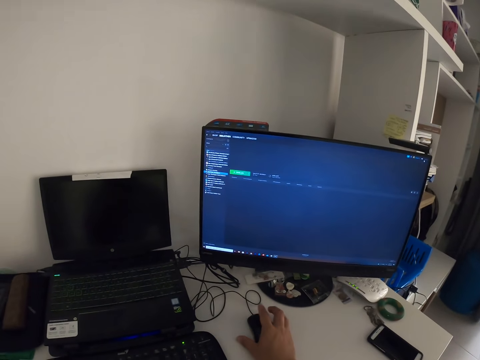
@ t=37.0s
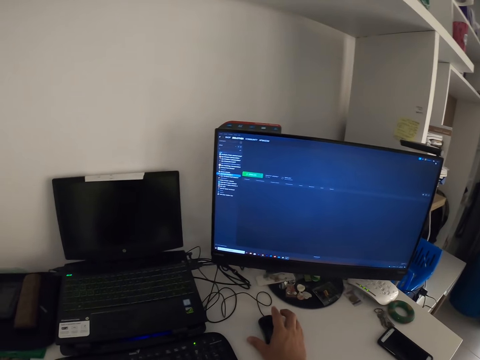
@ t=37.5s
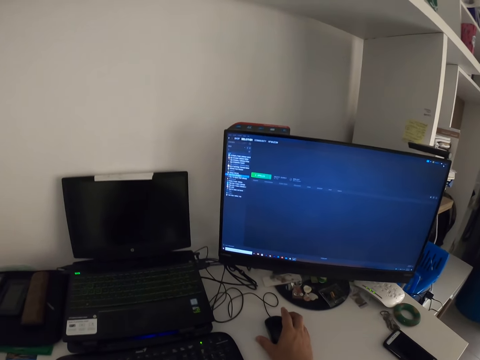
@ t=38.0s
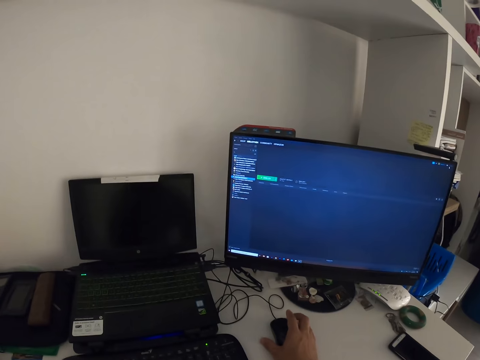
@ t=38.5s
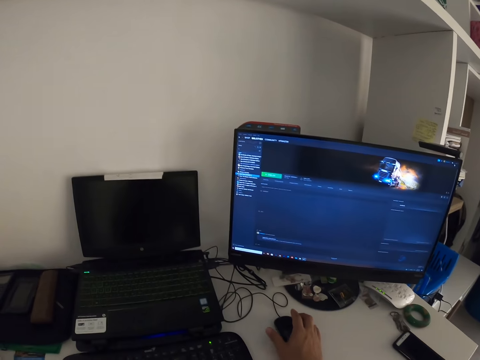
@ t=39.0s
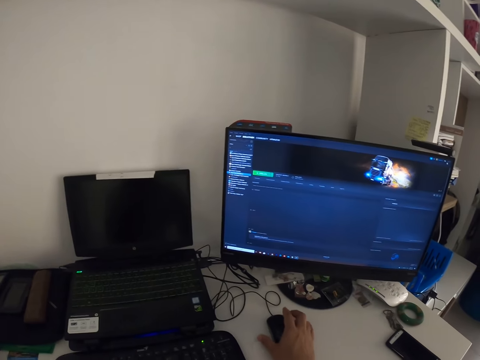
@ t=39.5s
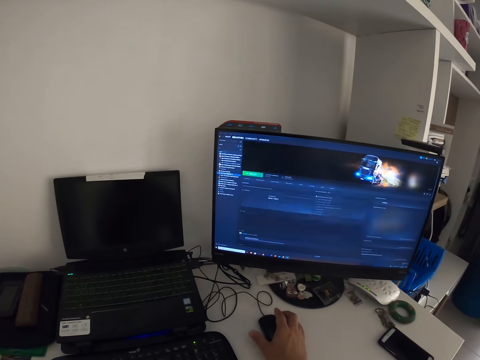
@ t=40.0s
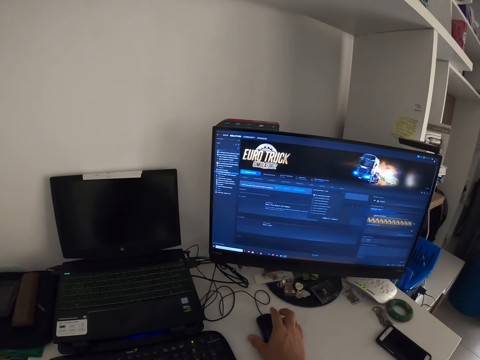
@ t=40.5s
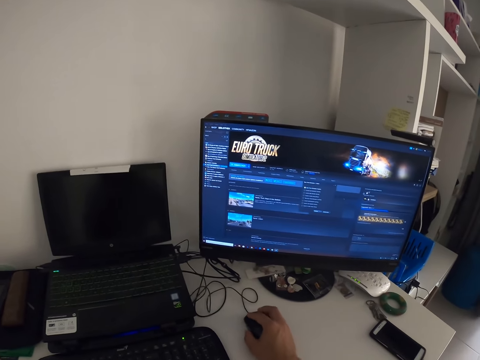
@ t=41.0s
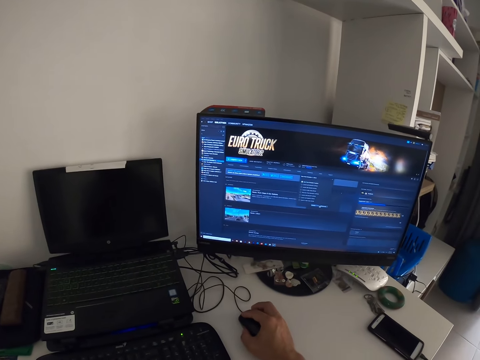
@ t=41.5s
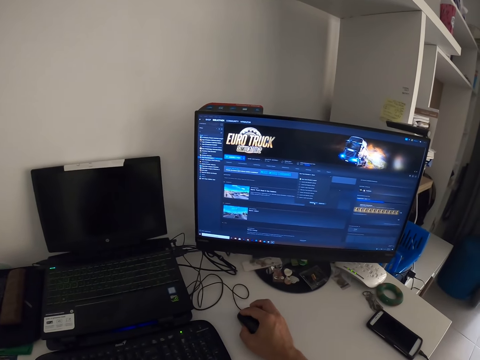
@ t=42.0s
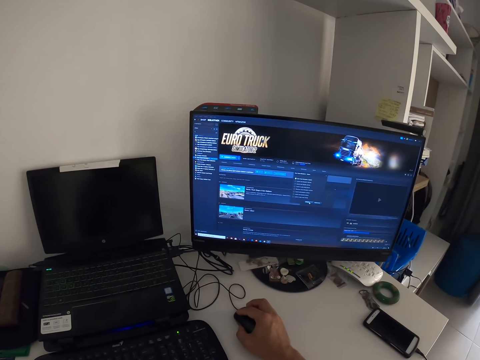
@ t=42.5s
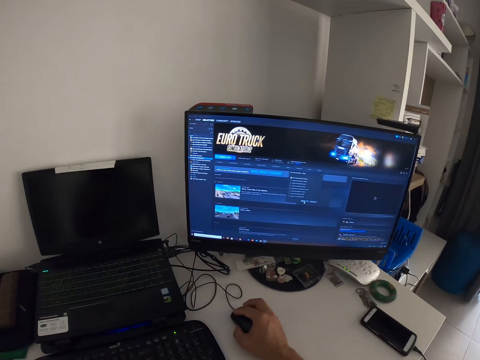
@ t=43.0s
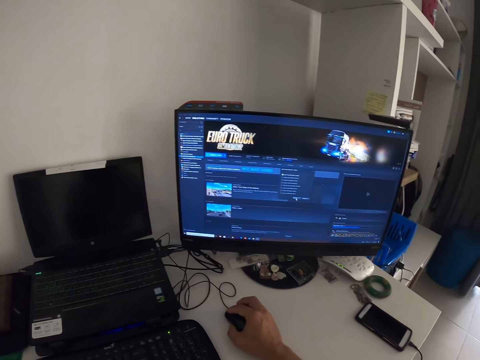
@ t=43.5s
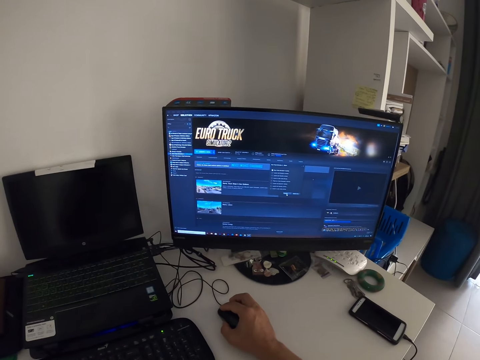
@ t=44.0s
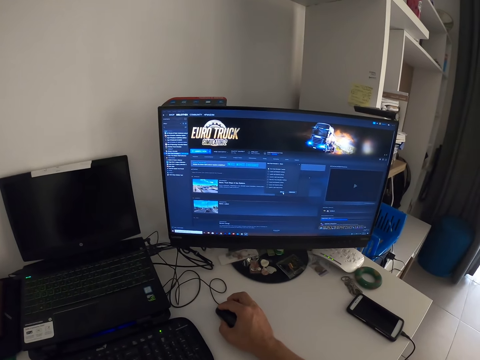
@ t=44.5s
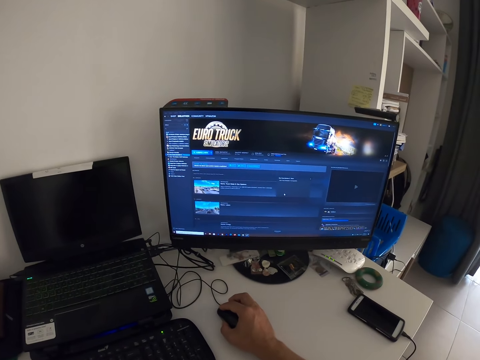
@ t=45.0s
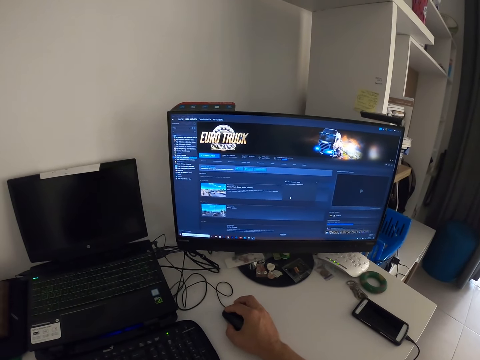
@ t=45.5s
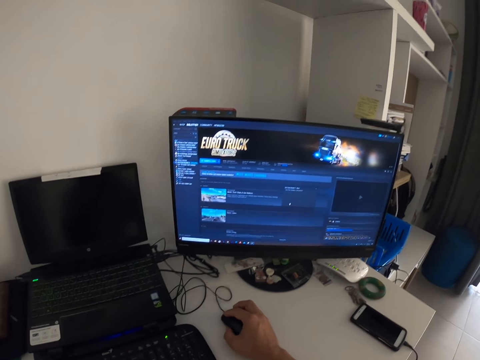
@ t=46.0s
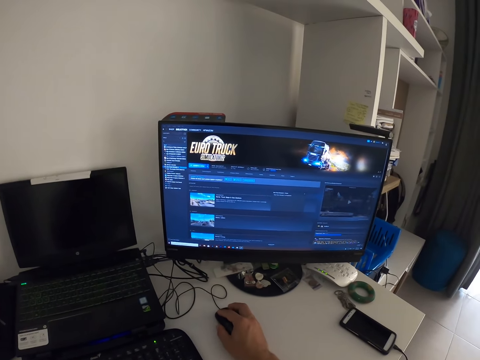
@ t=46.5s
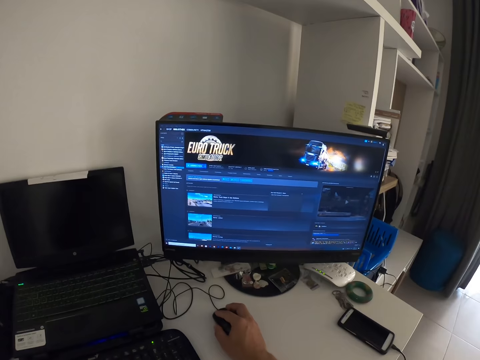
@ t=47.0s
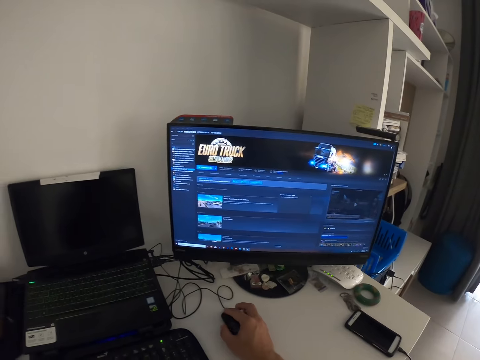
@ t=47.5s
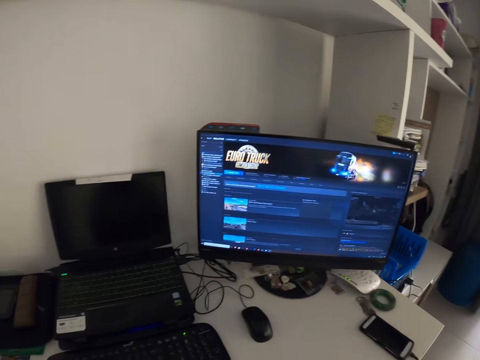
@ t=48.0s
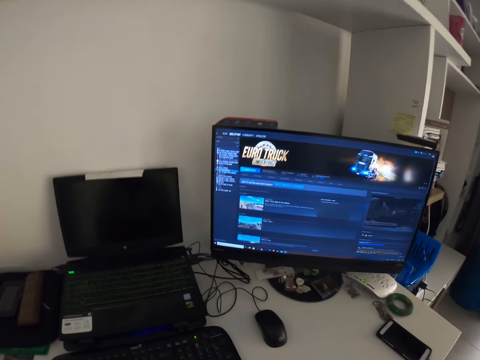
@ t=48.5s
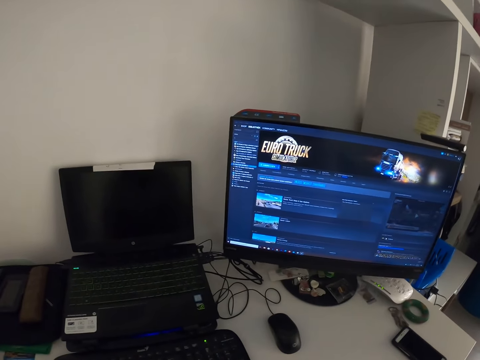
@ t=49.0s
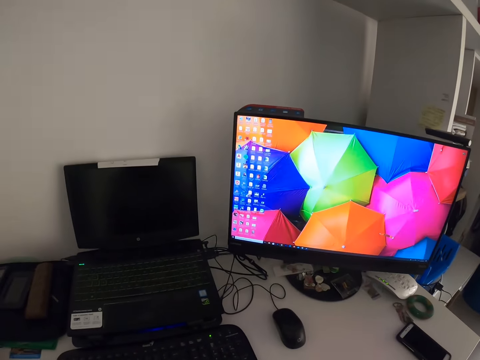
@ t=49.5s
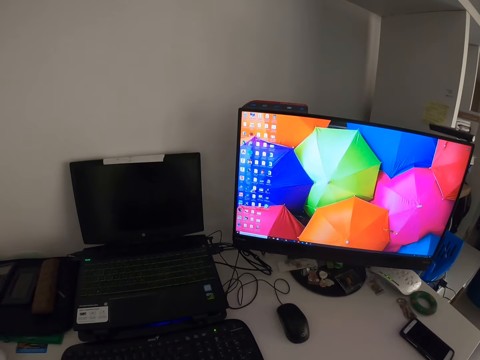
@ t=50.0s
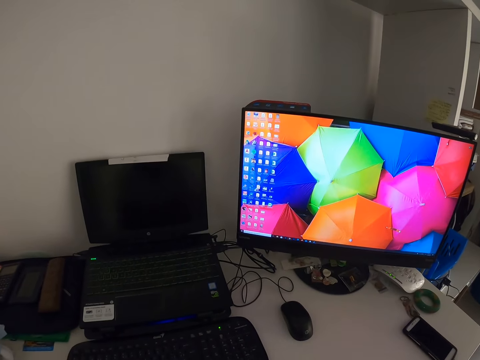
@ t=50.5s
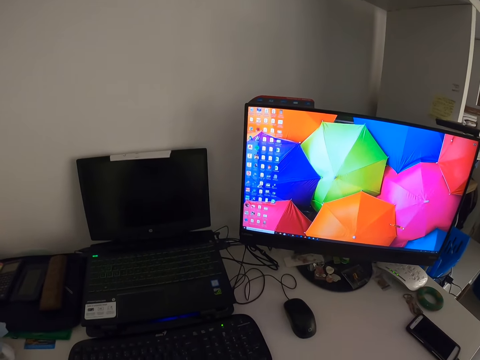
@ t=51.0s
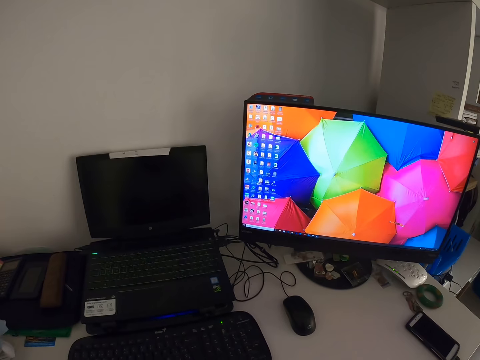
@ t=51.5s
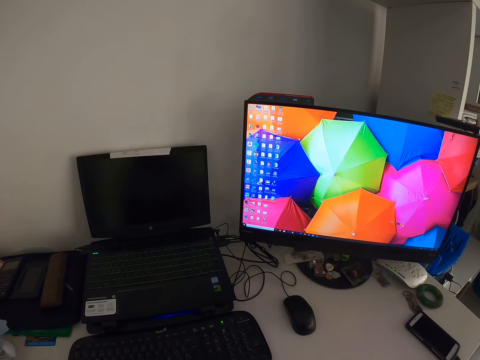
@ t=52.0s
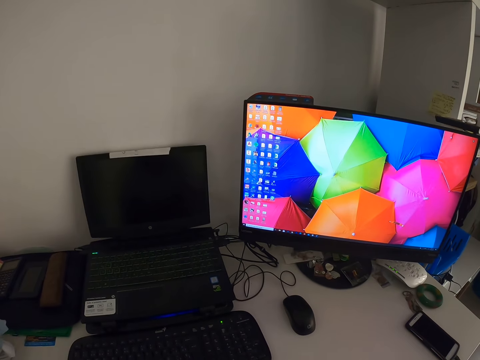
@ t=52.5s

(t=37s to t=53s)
The camera wearer taps the thumb on the surface. They move the mouse on the table. They select on the computer. They stare at the computer monitor.

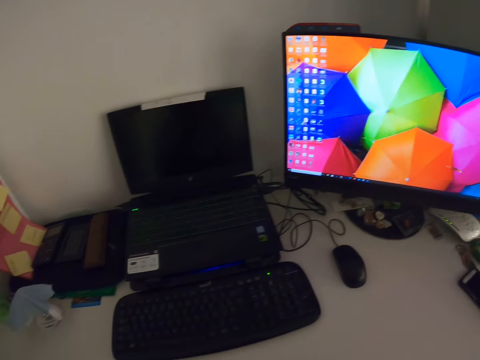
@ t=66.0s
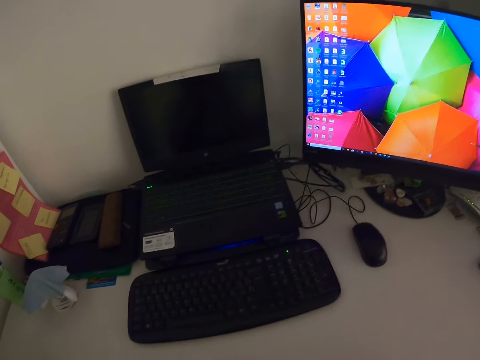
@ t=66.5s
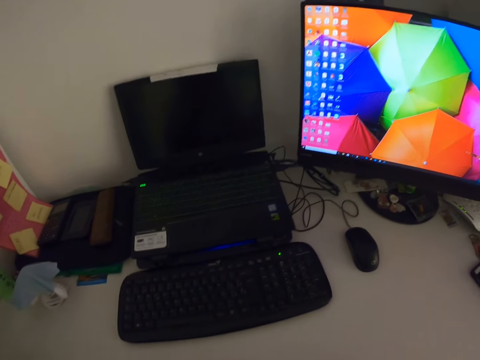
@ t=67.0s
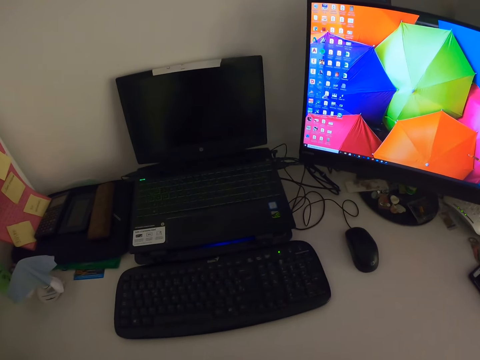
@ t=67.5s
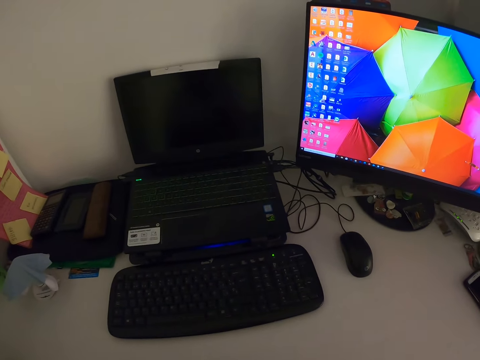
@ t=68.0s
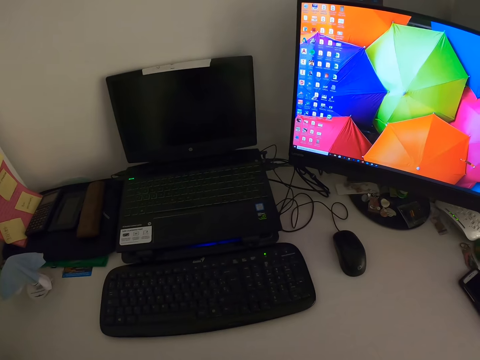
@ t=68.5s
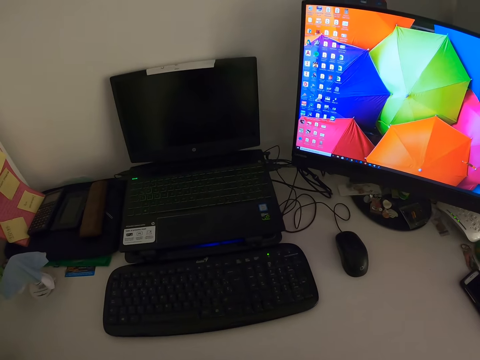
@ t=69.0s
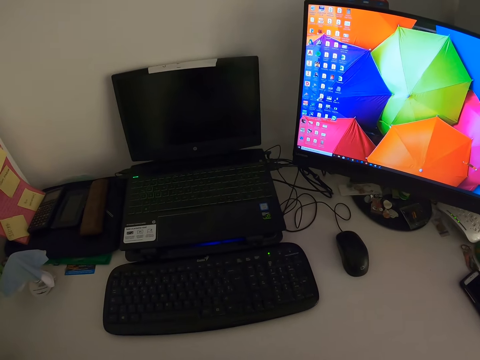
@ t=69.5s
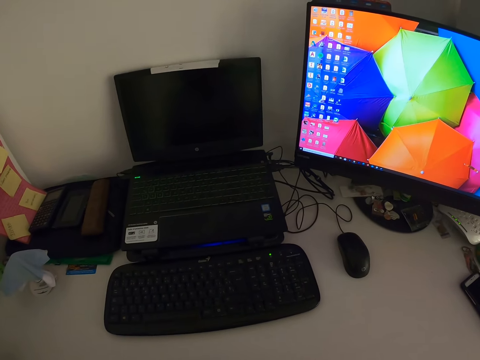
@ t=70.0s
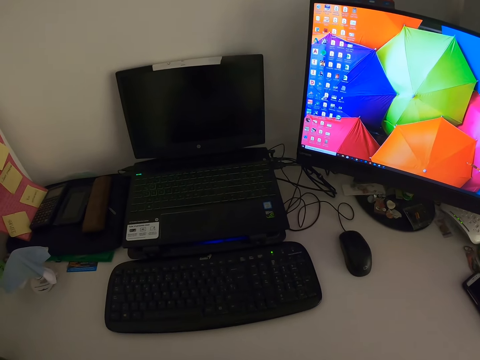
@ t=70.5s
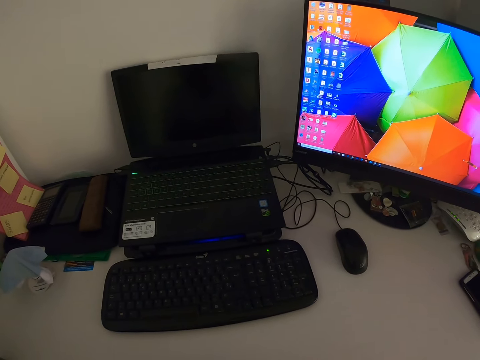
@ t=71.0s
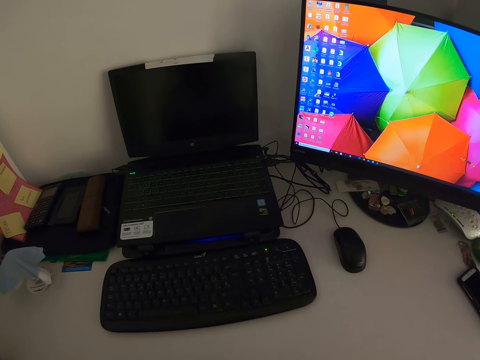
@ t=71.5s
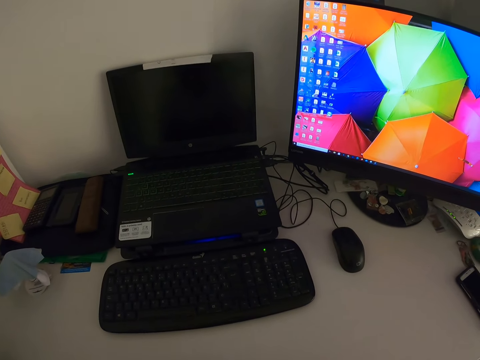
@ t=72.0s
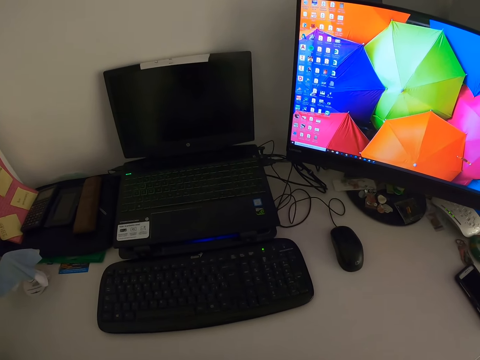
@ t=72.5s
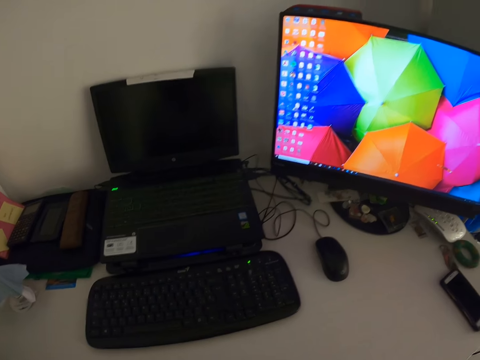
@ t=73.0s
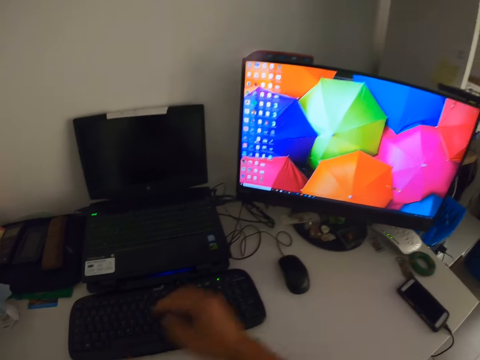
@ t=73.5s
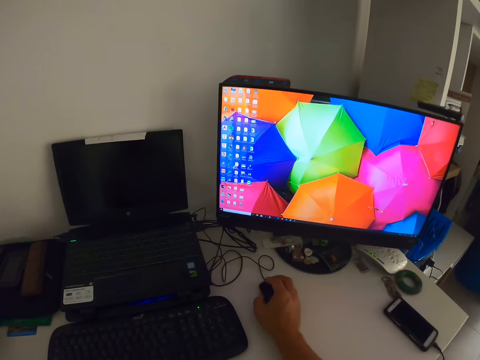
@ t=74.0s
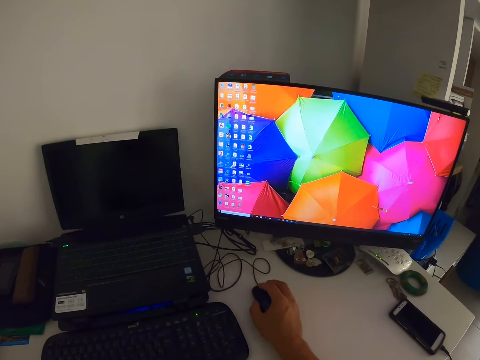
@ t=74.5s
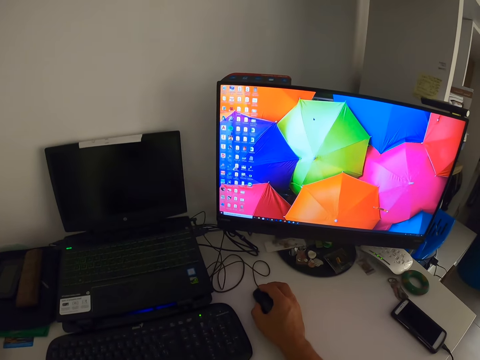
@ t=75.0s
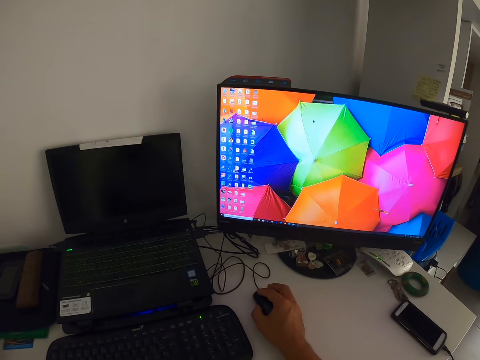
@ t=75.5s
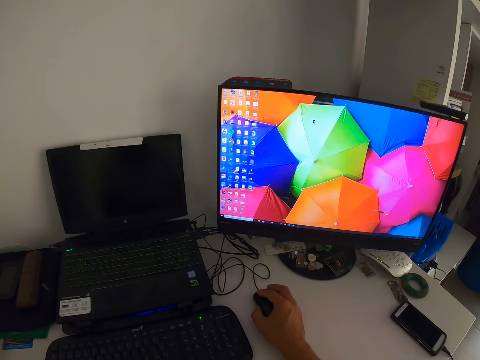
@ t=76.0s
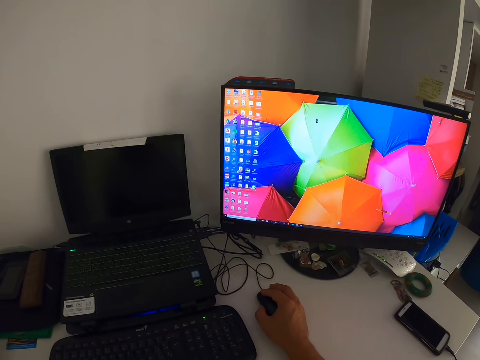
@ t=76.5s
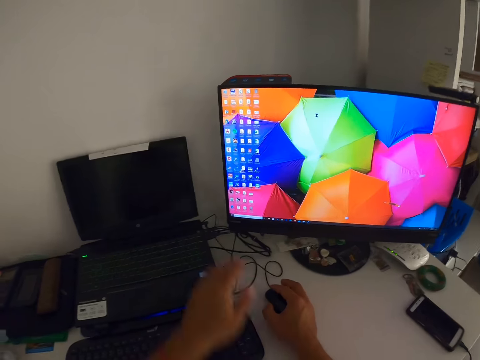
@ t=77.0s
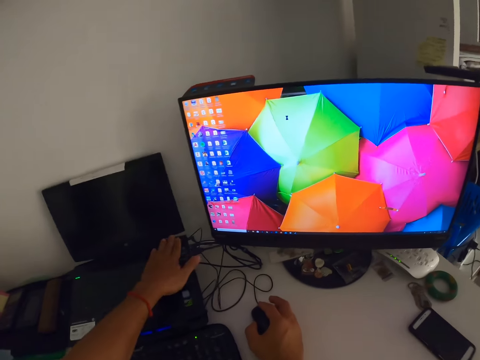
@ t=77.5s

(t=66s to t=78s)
The camera wearer stares at the computer keyboard. They look at the laptop. They use the computer mouse. They scroll the mouse.
